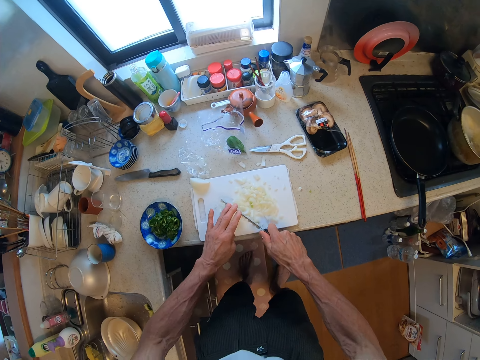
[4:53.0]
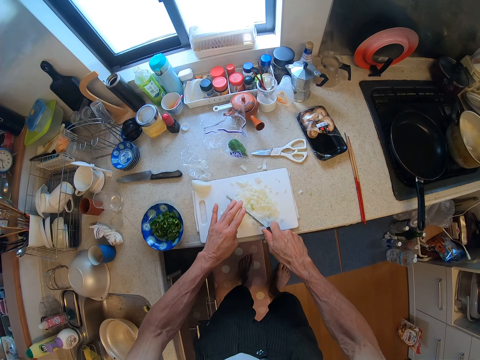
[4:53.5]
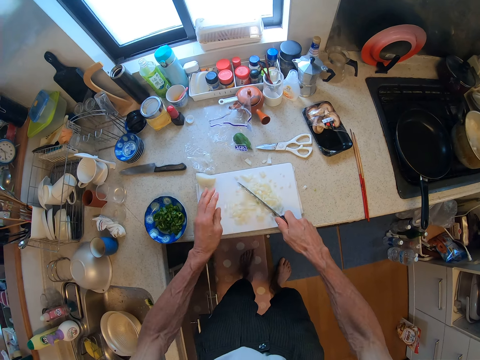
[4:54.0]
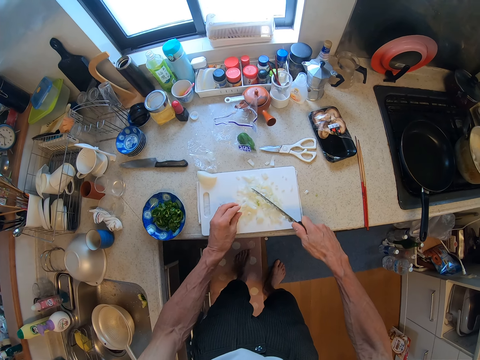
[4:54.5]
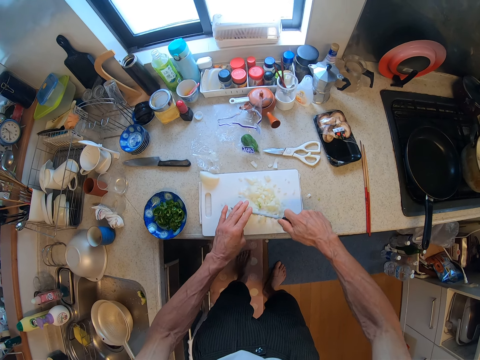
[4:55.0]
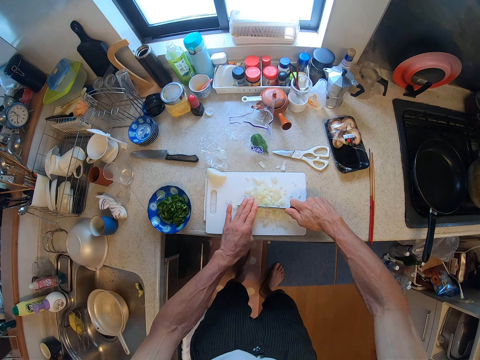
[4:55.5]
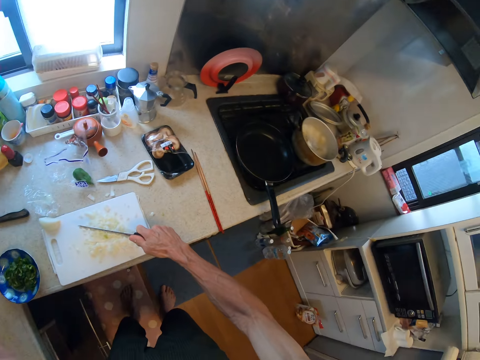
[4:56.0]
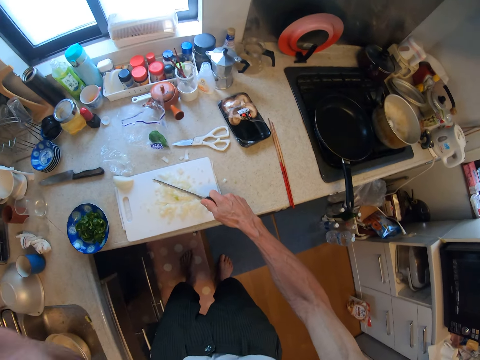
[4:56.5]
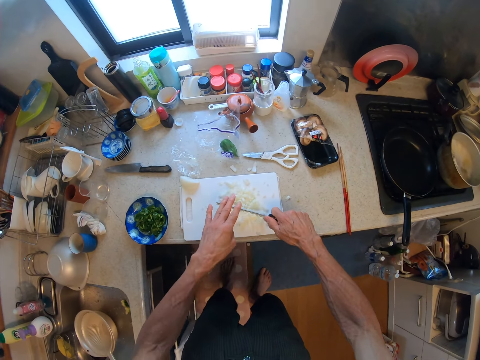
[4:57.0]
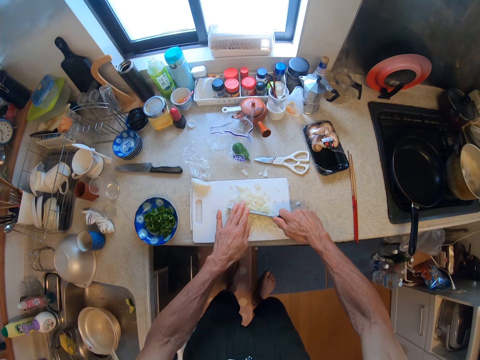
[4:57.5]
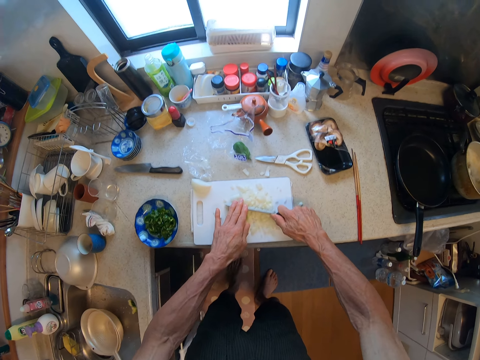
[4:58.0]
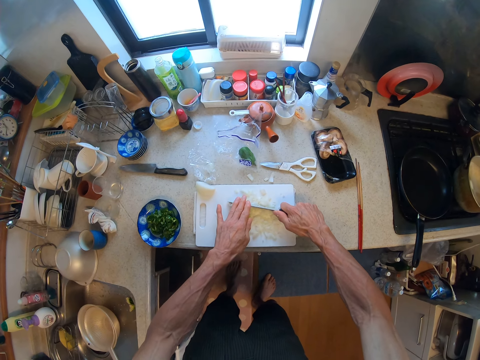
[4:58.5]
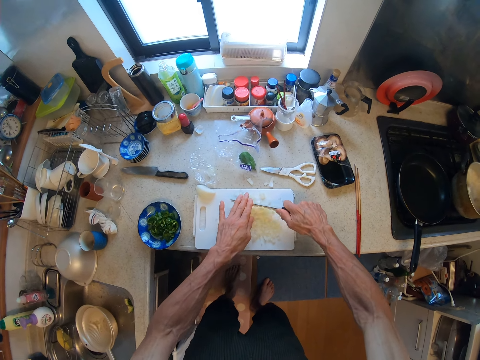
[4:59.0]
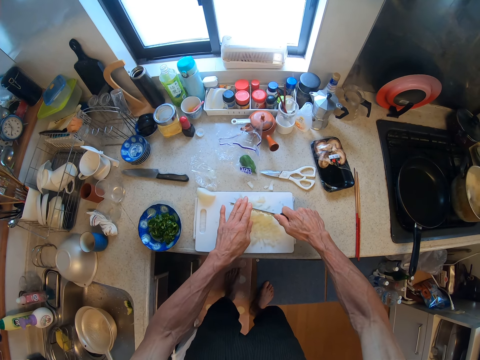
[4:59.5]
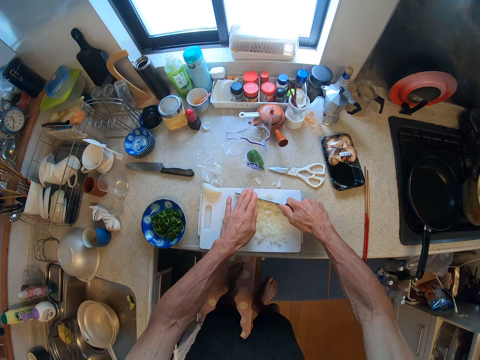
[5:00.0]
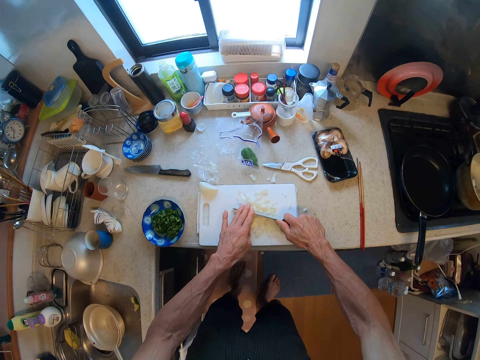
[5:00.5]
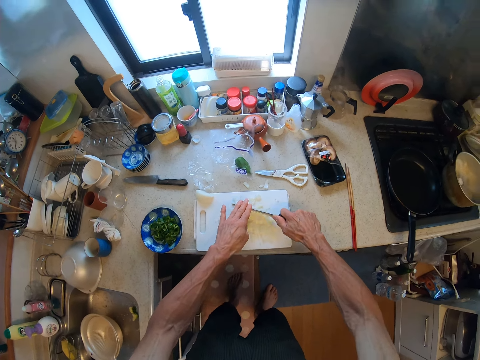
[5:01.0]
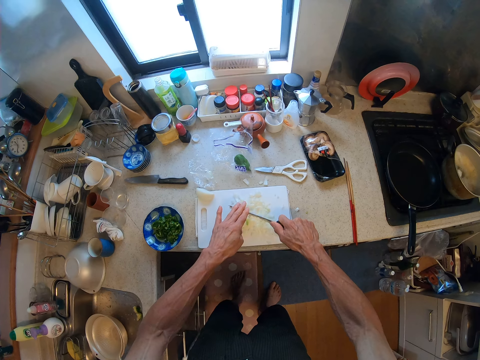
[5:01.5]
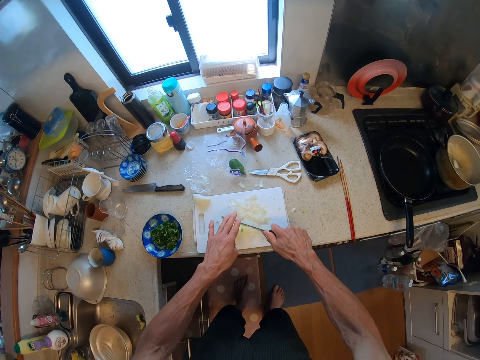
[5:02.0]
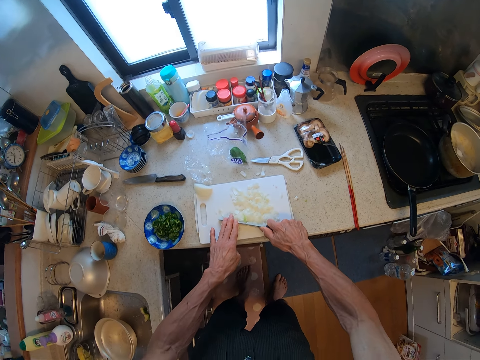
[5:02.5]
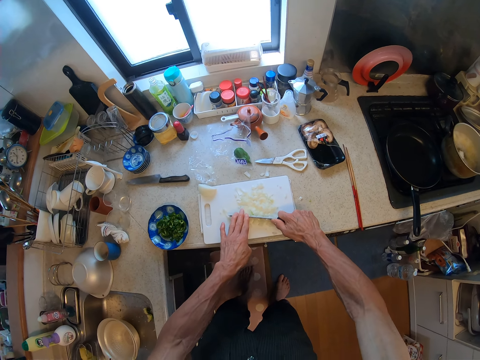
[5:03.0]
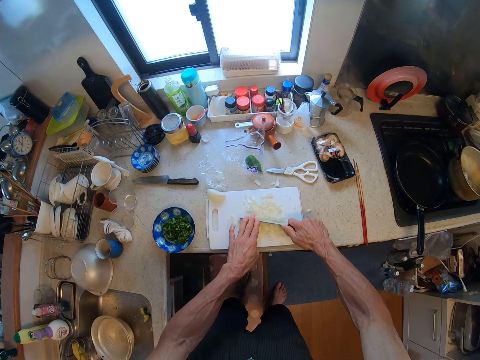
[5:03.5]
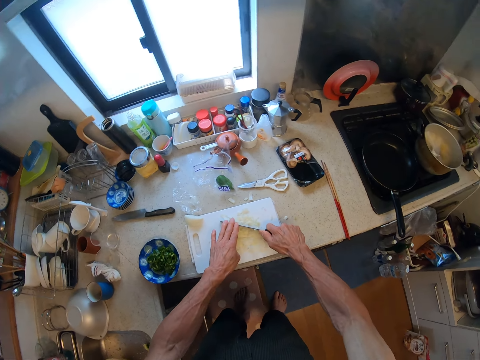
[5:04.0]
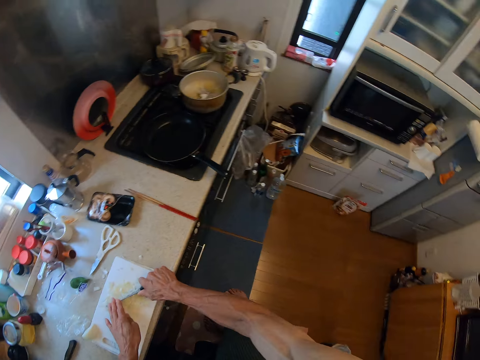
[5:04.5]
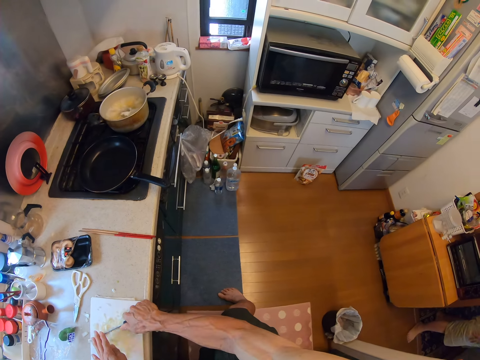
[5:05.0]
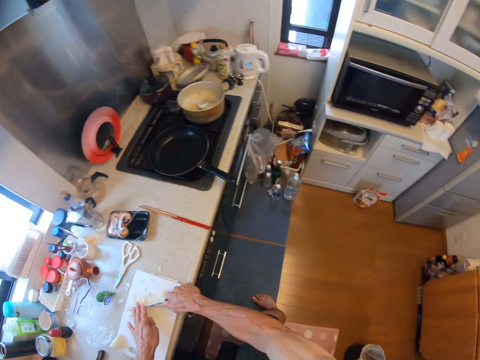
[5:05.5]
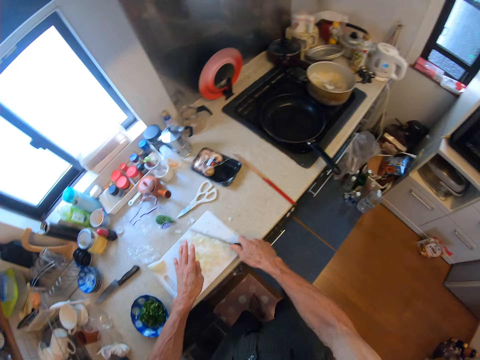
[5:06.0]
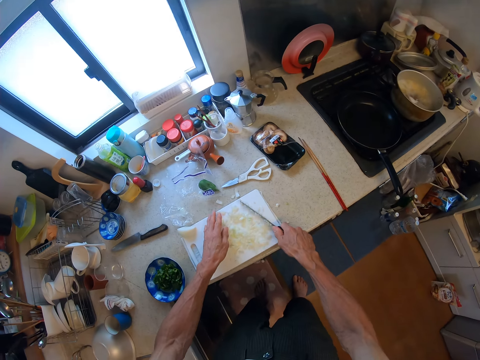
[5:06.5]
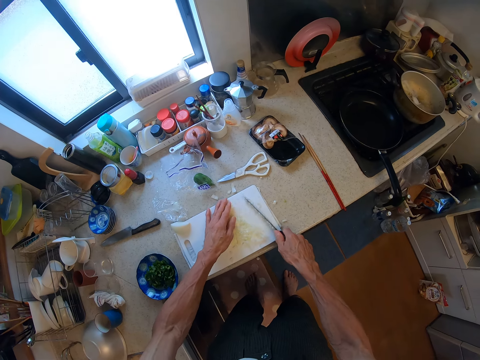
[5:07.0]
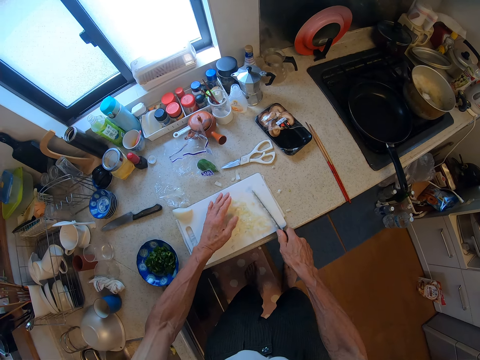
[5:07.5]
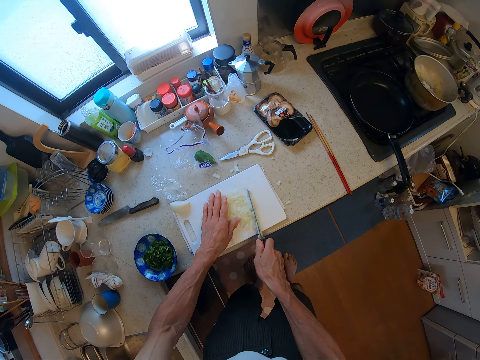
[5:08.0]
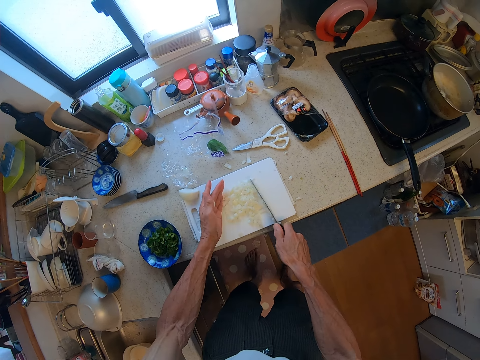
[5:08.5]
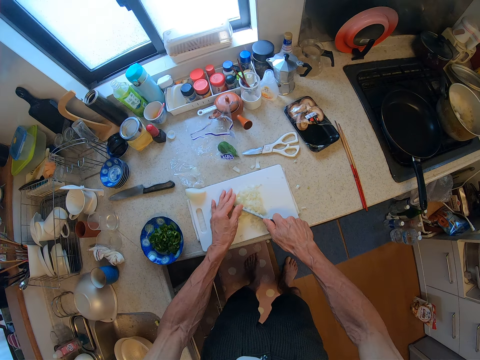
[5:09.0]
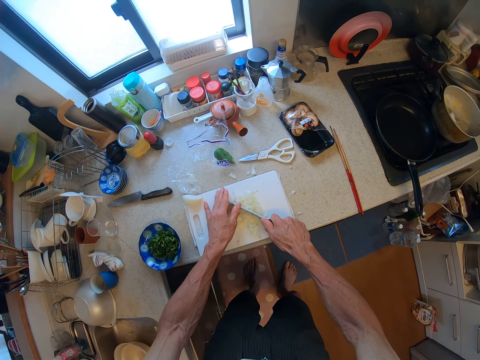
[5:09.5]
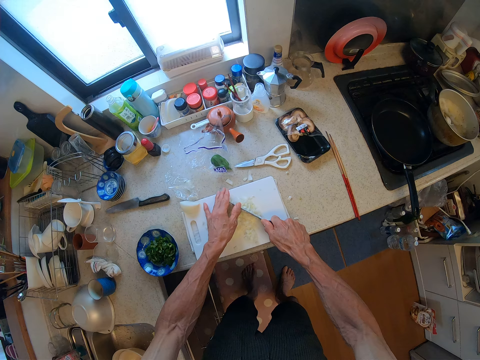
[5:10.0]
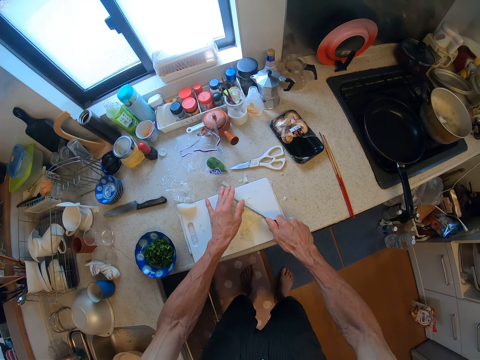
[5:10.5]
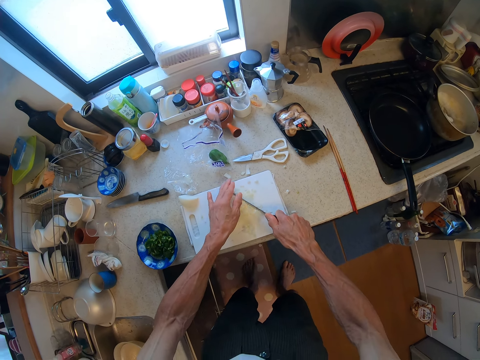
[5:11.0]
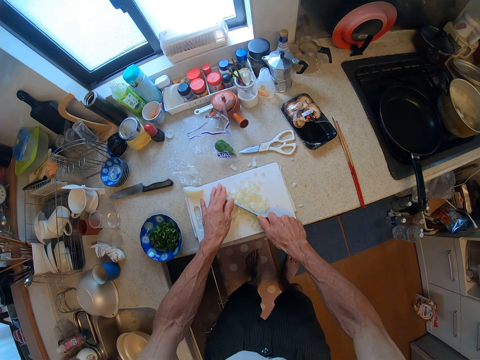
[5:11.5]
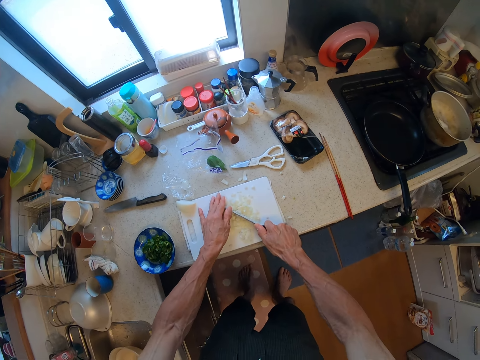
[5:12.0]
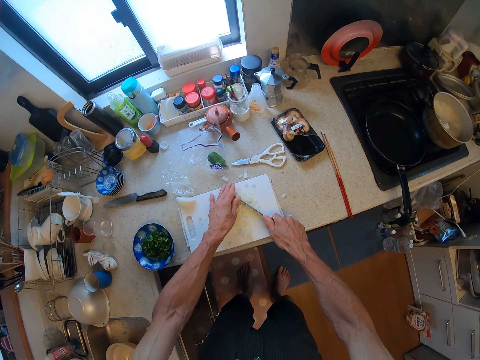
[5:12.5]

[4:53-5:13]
The camera wearer puts the white onion pieces together. He cuts the white onion pieces with a knife. He lifts his left hand, lowers his left hand and places his left hand on the knife. He cuts the white onion pieces with the knife. He glances to the cooker. He puts the white onion pieces together. He cuts the white onion pieces with the knife.

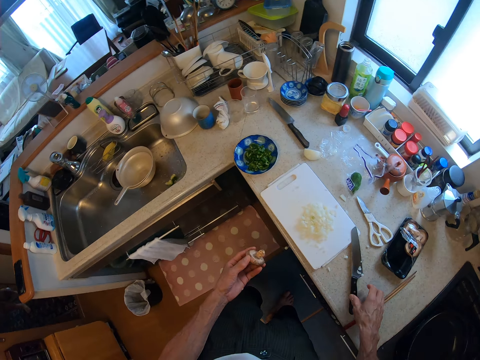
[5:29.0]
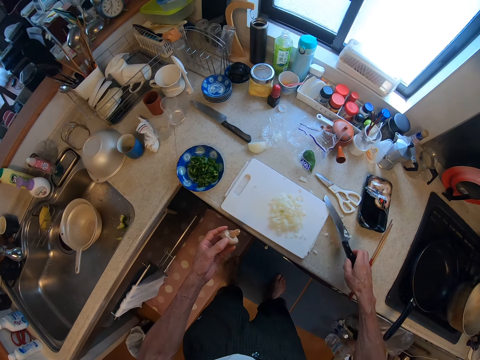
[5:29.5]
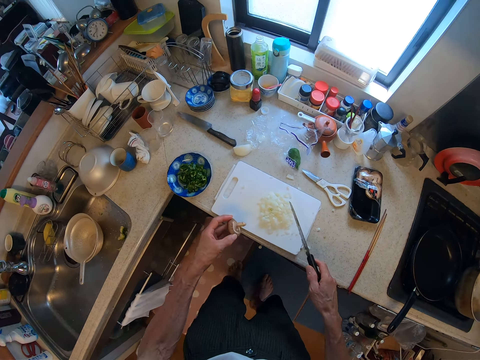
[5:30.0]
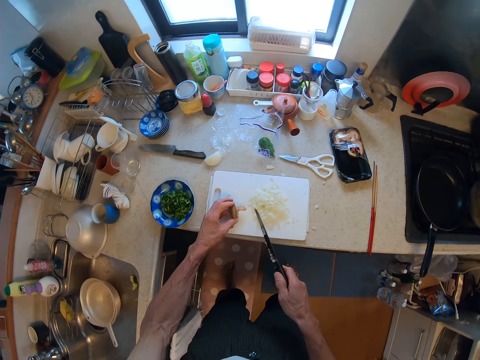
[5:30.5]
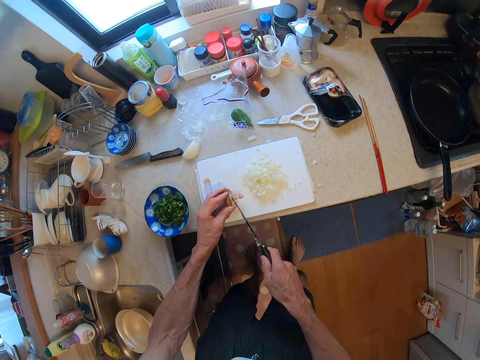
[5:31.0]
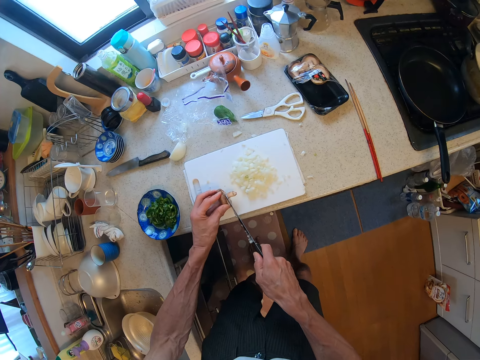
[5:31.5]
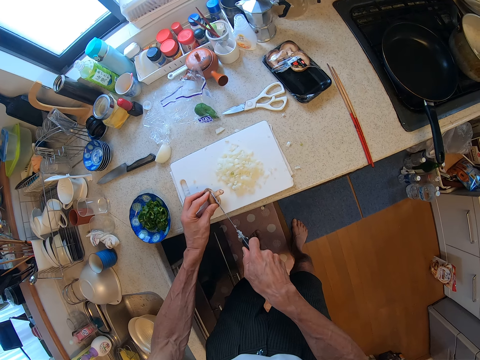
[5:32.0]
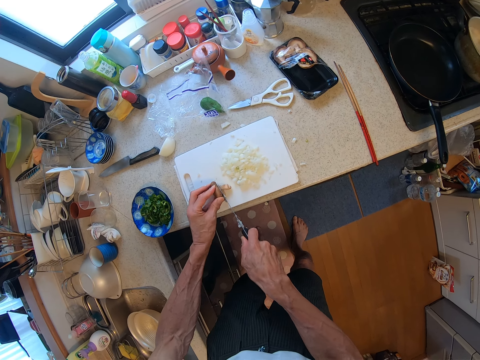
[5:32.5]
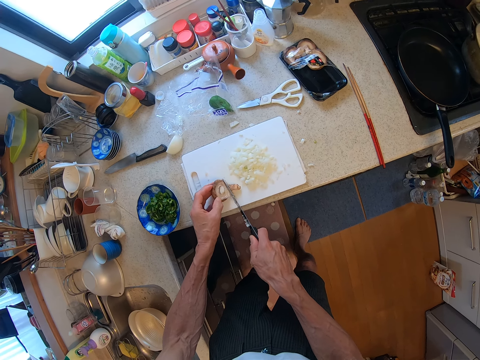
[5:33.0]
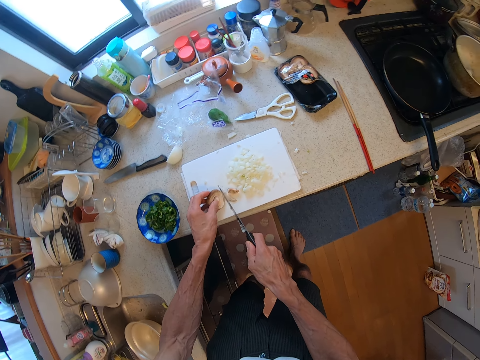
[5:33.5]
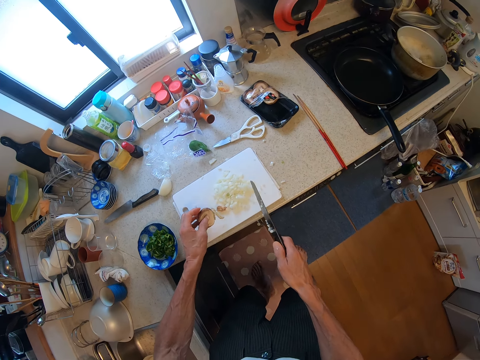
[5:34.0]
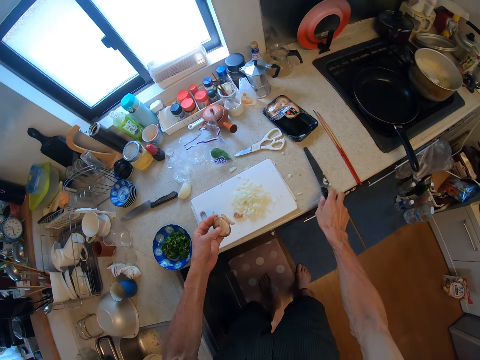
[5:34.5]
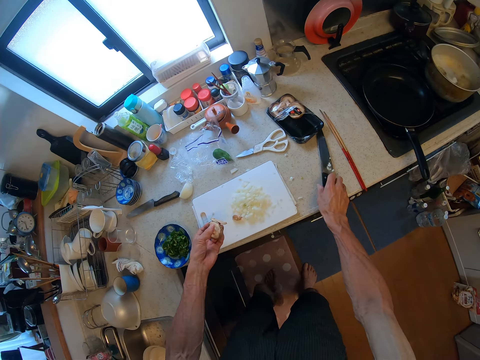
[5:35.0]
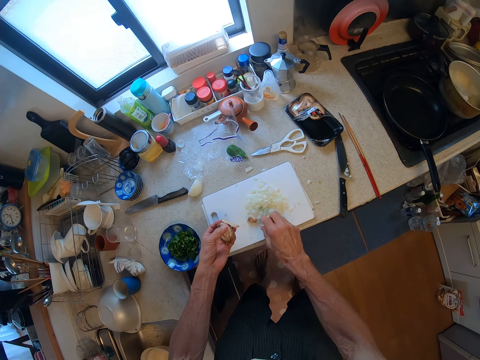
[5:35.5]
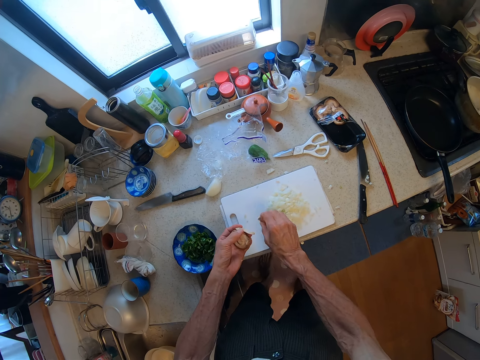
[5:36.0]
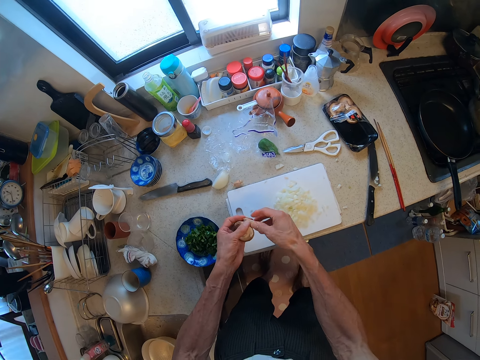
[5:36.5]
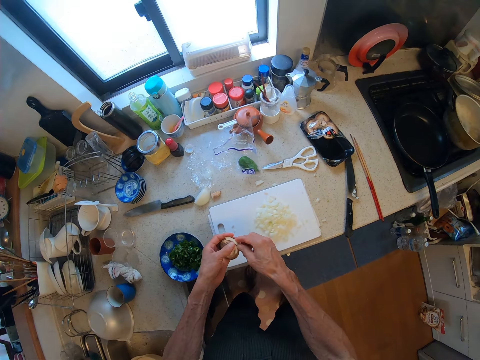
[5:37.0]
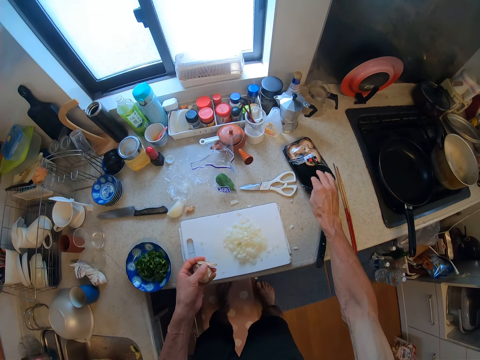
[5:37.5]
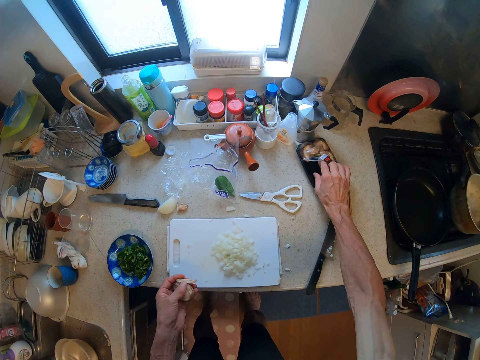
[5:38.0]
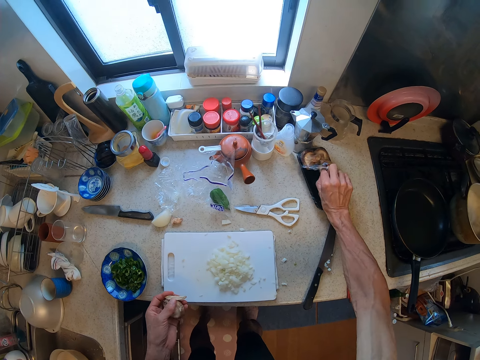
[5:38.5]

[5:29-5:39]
The camera wearer picks up a knife from the countertop. He places the mushroom on a chopping board. He cuts off the tip of the mushroom with the knife. He picks the mushroom cap from the chopping board. He drops the knife in his hand on the table. He picks the mushroom stem from the chopping board and drops the mushroom stem on the countertop. He holds the mushroom cap.
